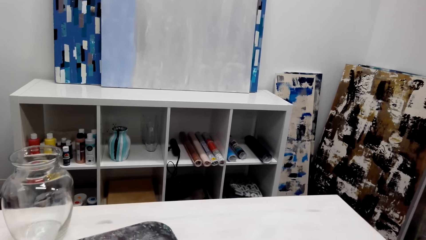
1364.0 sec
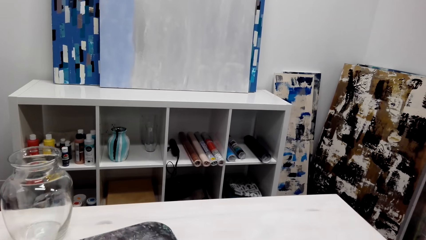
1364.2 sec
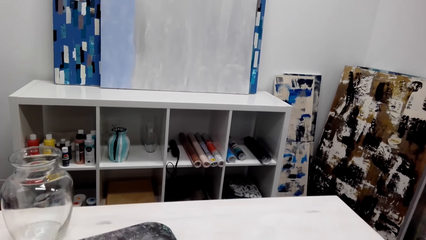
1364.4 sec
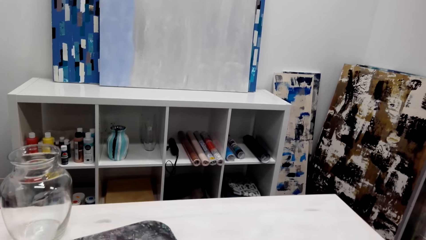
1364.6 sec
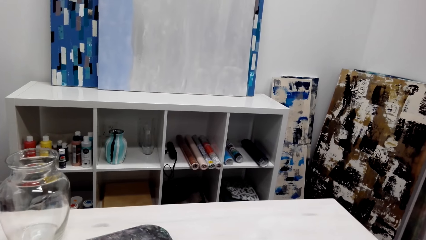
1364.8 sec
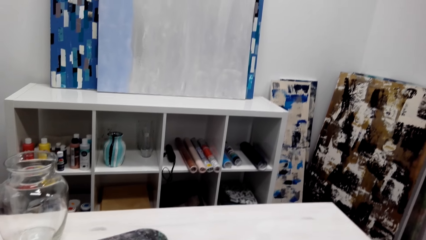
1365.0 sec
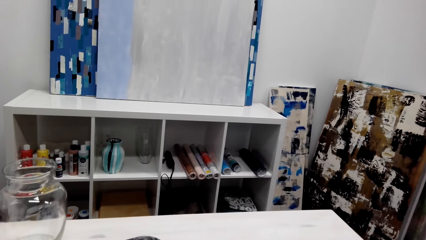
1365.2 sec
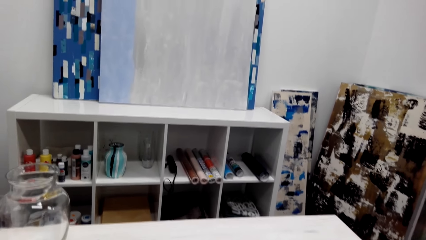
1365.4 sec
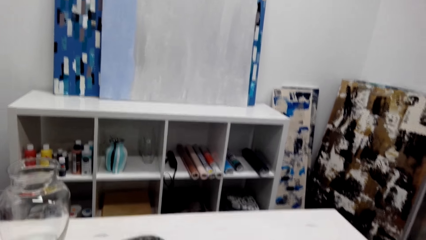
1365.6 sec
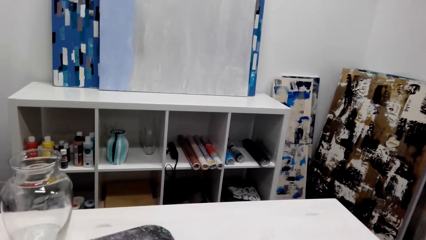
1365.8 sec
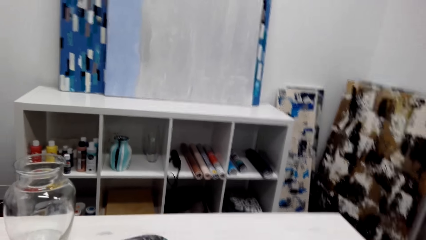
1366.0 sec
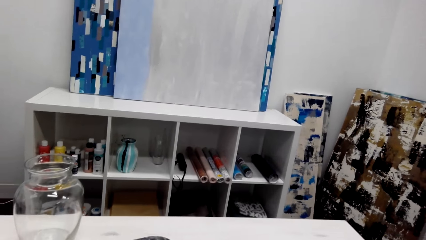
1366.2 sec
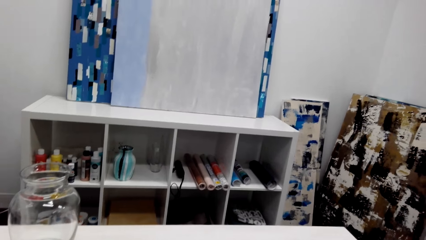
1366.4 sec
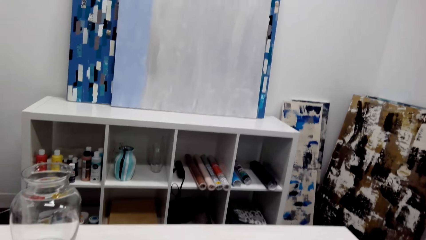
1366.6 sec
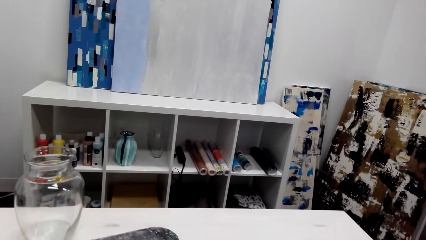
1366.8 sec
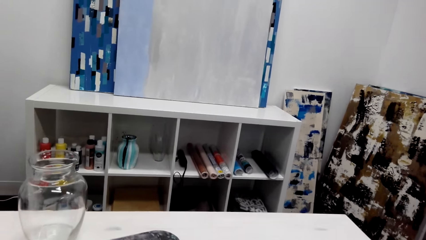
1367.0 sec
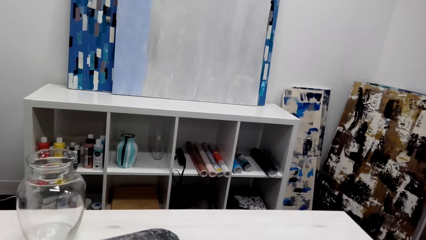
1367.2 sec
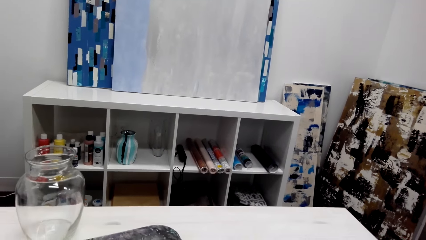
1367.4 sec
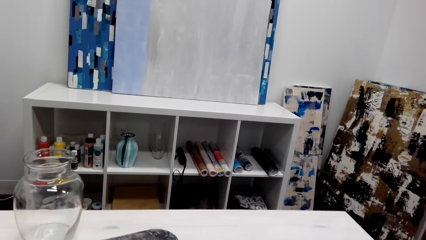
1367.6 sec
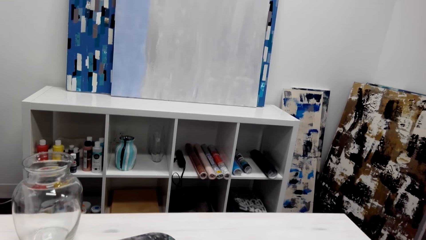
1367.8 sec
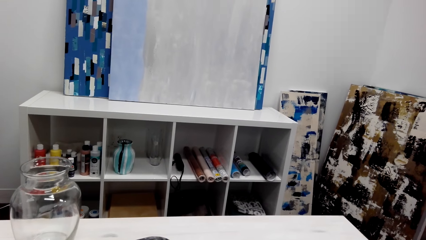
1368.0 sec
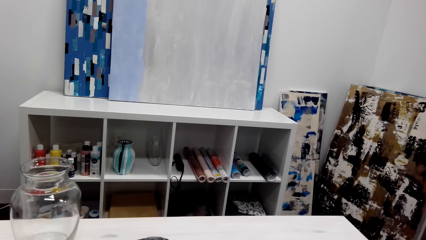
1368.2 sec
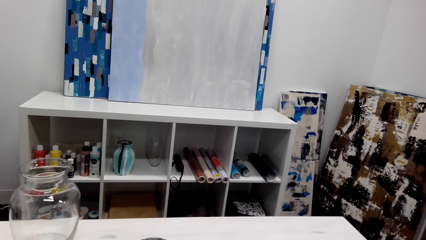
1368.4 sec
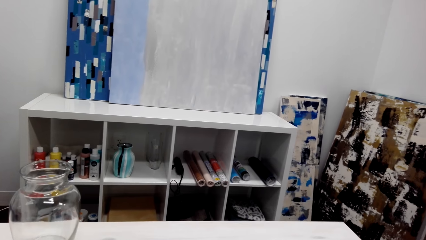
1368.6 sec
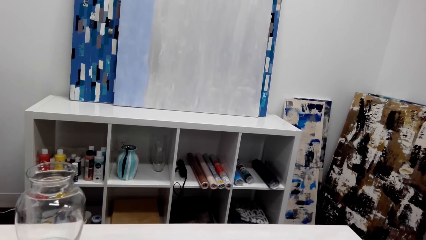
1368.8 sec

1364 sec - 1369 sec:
The camera wearer talks with a person.

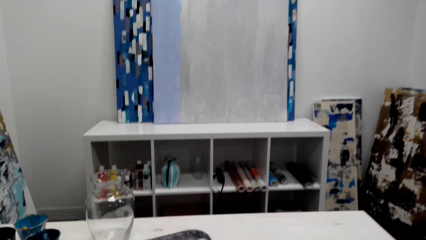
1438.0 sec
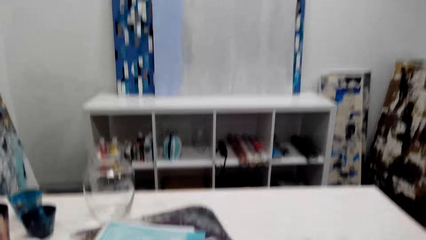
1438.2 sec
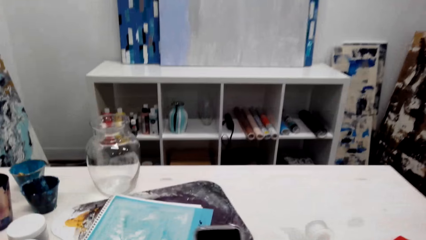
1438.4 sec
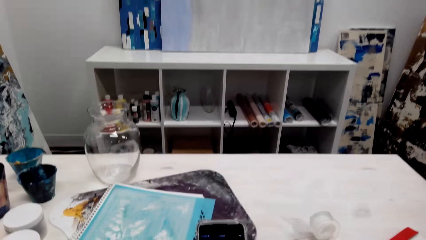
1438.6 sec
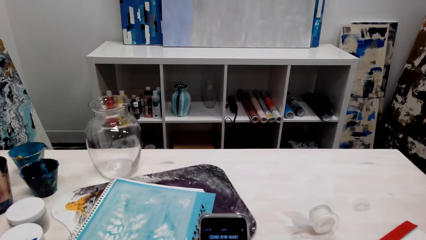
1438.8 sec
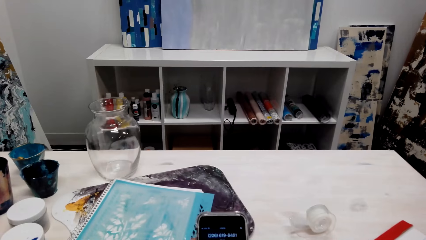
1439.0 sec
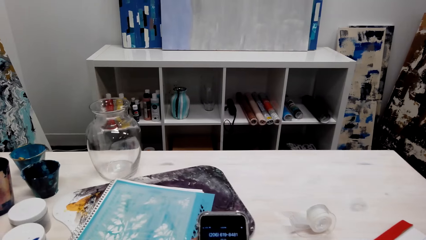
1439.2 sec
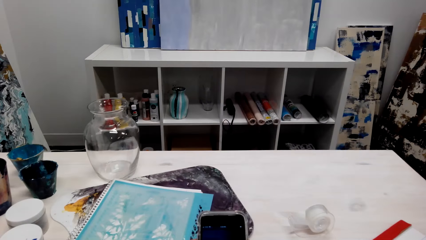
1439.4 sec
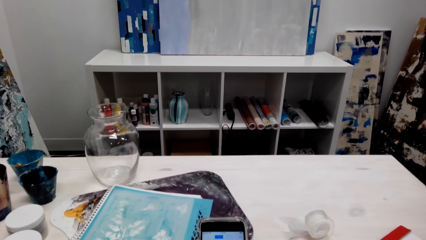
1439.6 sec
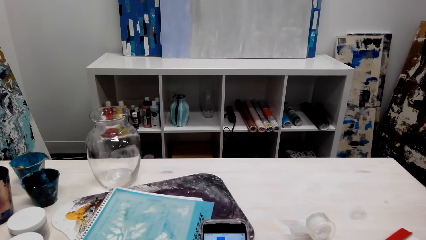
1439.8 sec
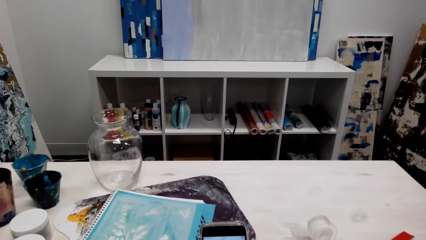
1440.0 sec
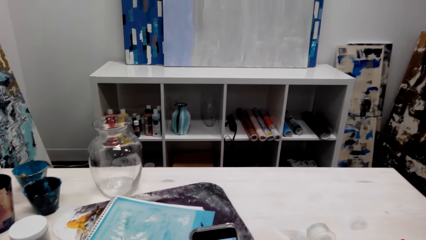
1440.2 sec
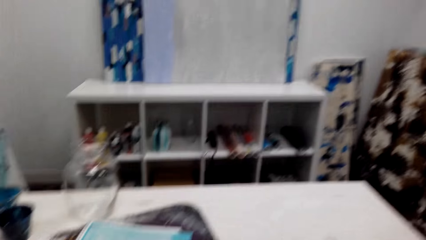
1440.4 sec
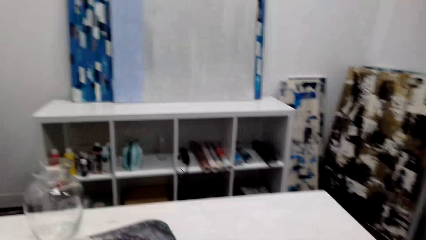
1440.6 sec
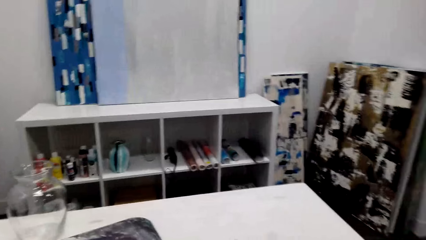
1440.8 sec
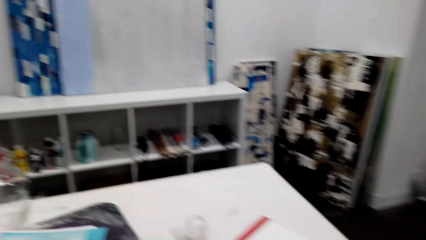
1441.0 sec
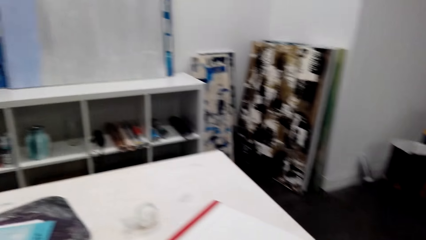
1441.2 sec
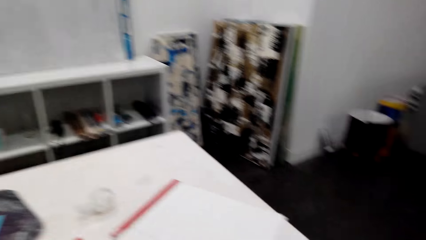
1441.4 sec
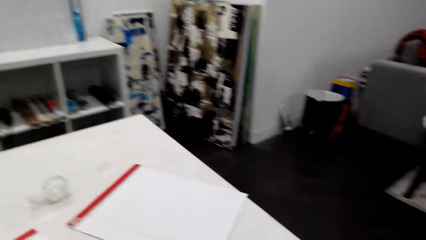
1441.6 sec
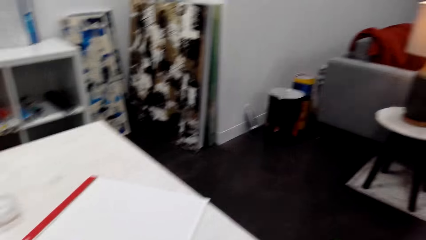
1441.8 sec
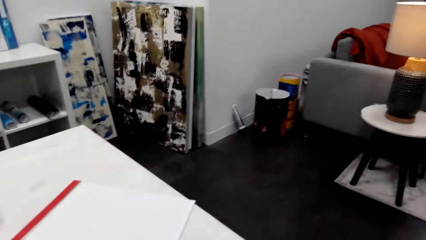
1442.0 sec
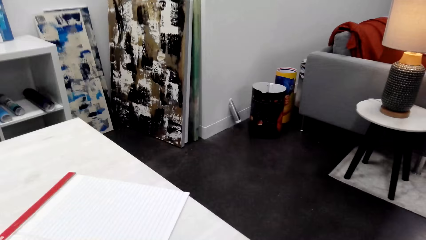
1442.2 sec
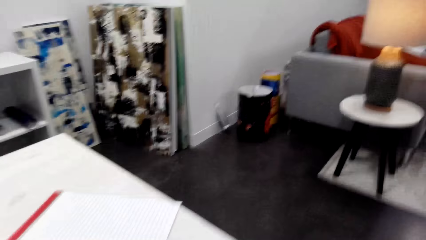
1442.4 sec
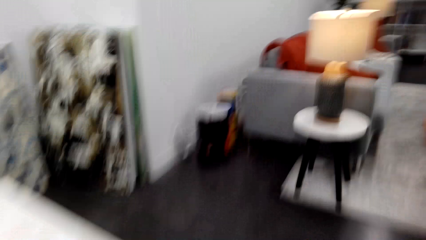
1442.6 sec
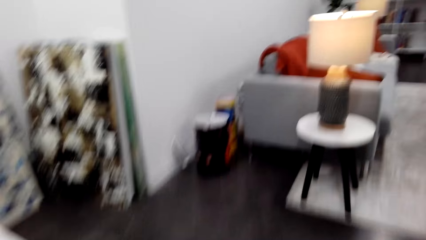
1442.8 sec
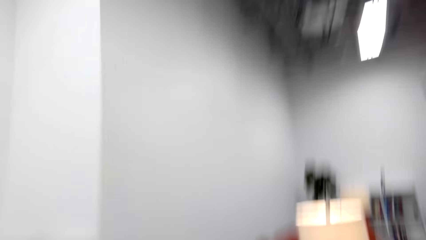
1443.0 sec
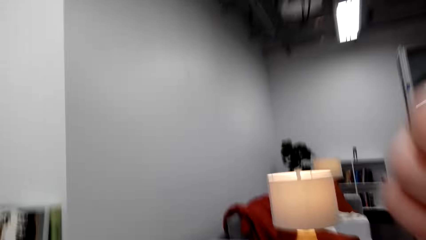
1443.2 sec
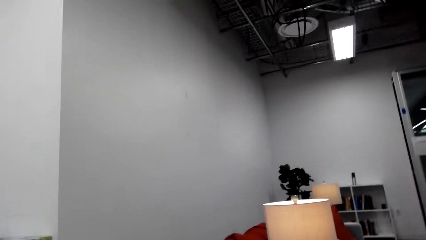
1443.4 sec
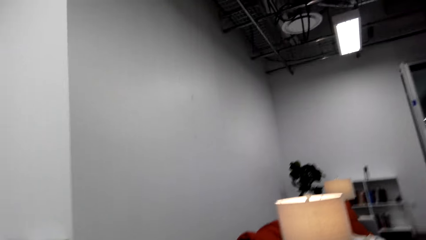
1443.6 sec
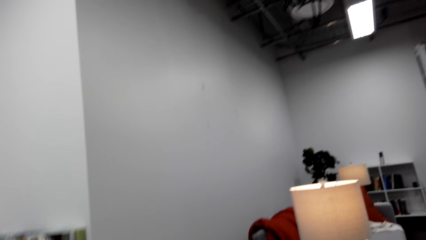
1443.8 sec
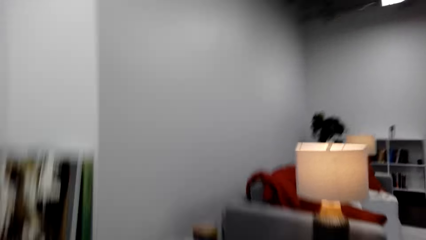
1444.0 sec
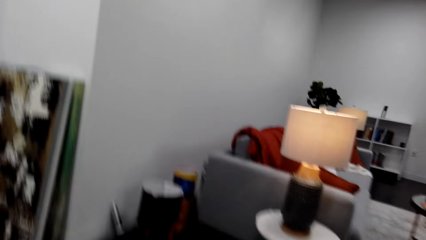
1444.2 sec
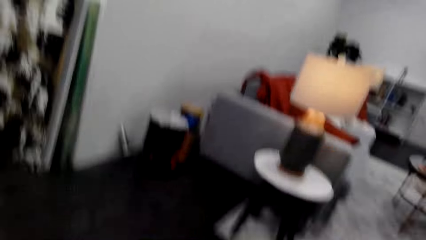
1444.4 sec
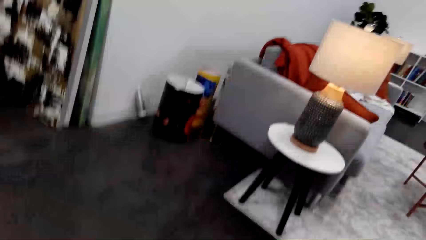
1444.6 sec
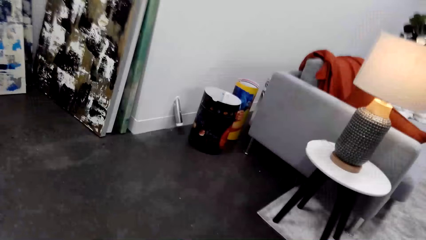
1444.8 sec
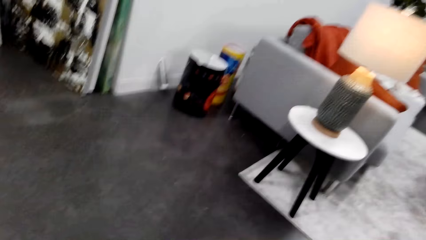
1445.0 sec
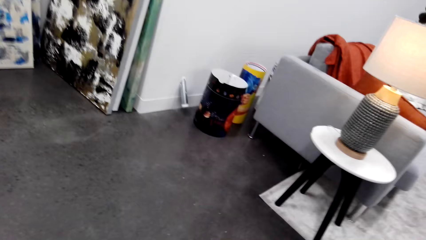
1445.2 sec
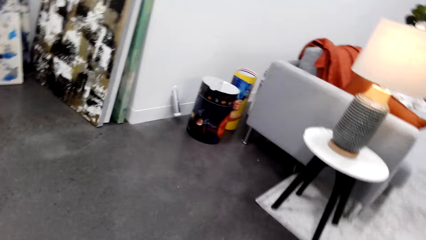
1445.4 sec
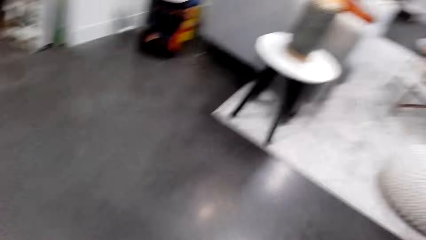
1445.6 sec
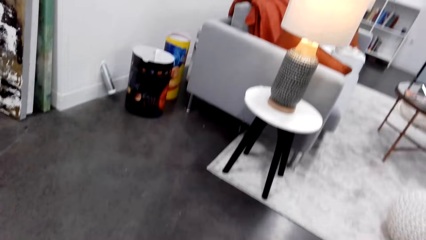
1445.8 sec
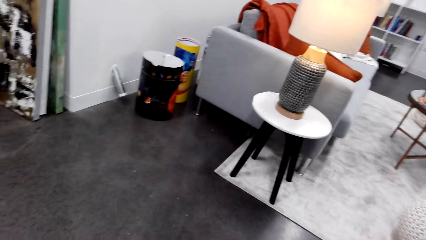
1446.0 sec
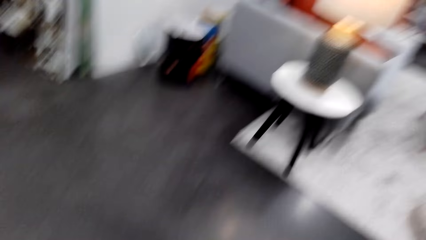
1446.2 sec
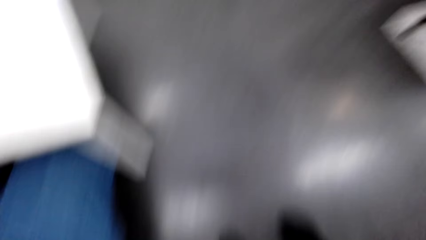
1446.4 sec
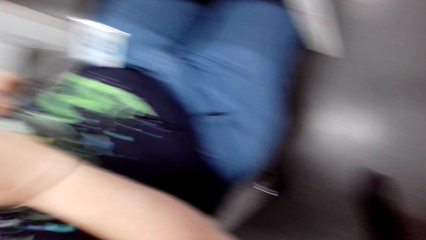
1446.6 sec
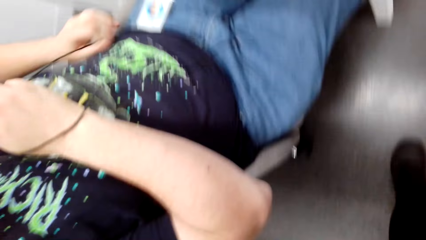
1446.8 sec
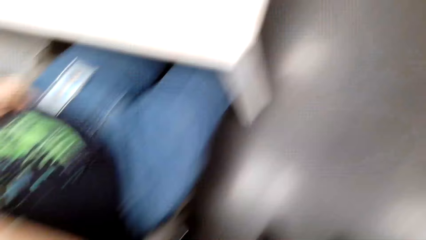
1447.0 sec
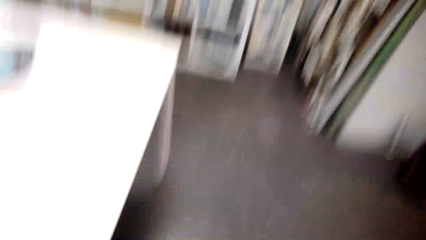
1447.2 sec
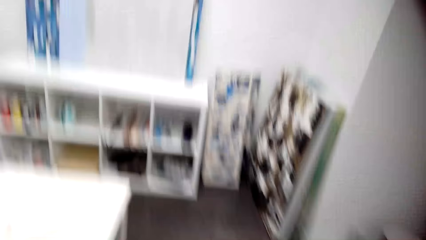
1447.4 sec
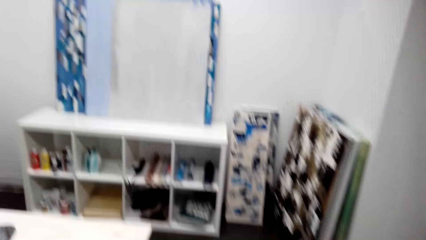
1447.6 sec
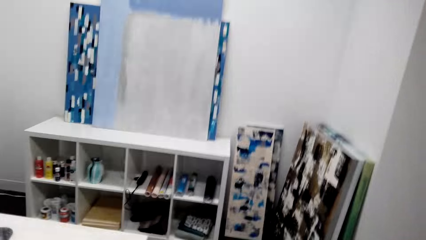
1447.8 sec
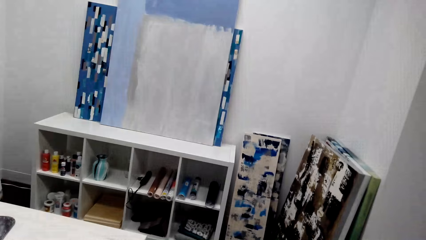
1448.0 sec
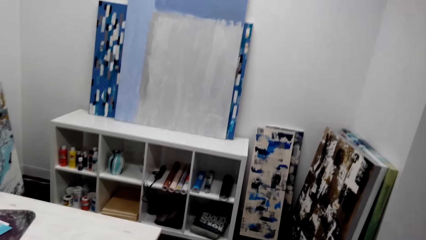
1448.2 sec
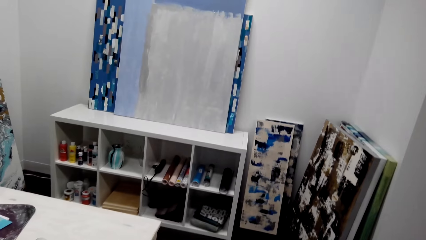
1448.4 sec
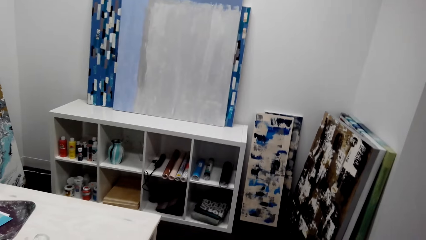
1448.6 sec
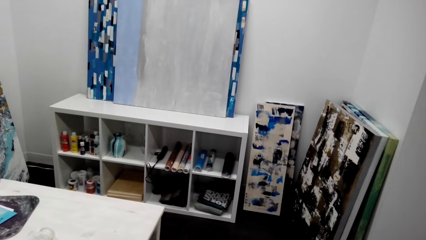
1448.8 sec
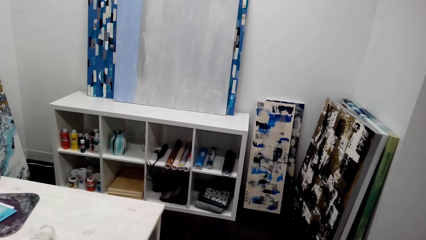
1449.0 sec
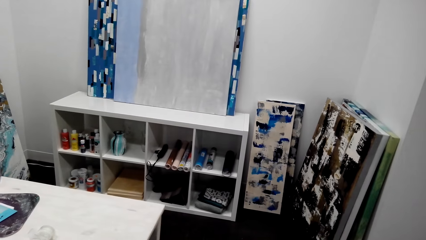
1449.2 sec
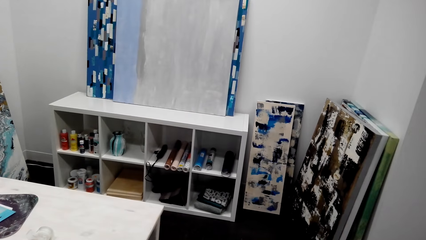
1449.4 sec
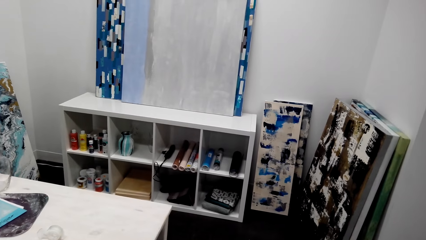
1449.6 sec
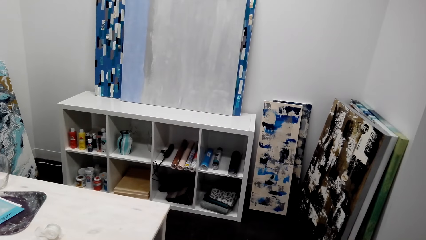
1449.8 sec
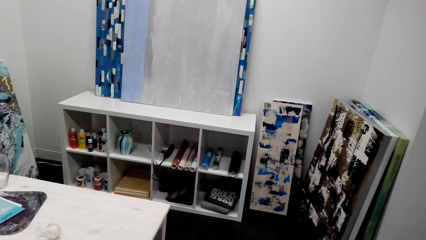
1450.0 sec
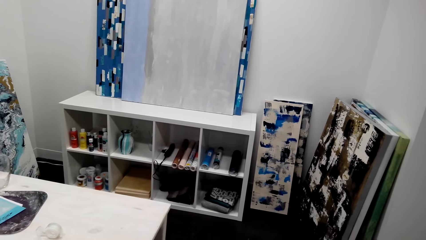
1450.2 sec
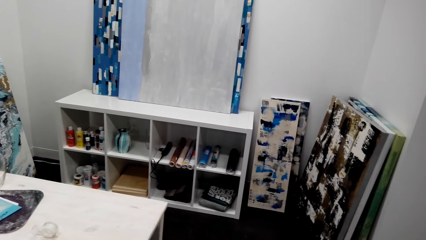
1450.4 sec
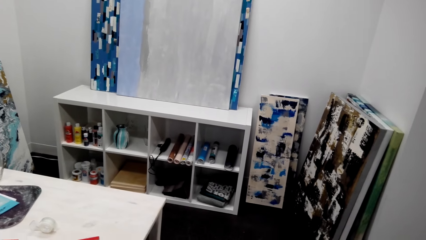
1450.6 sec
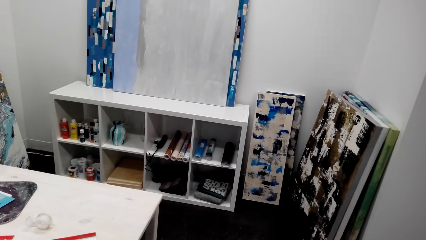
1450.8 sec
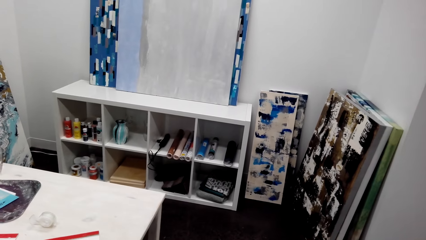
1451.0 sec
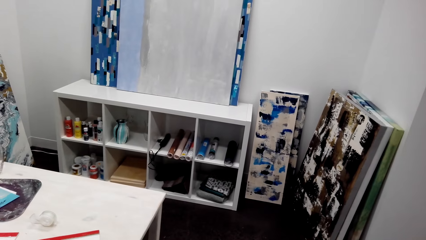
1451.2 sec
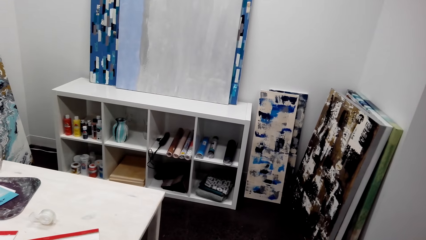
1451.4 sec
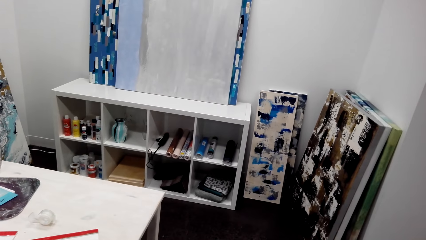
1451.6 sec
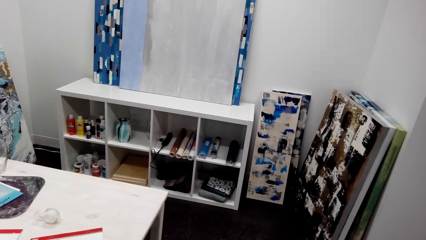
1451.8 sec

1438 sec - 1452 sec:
The camera wearer scrolls on the phone. They talk with a person. They walk in the house. The person talks with the camera wearer. The camera wearer talks with the person.
